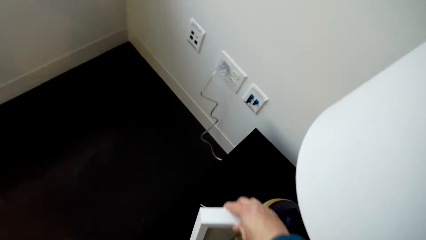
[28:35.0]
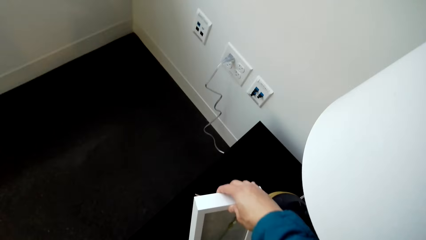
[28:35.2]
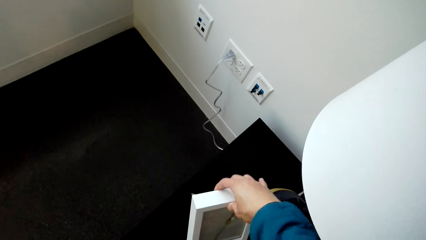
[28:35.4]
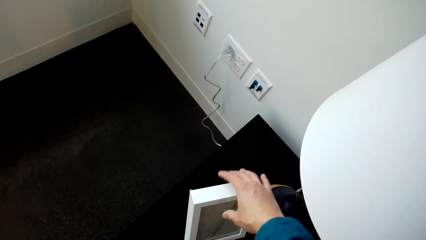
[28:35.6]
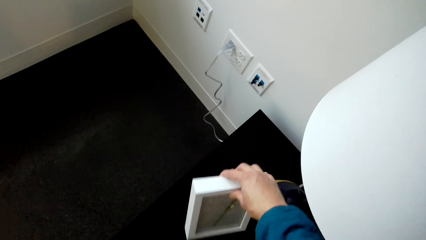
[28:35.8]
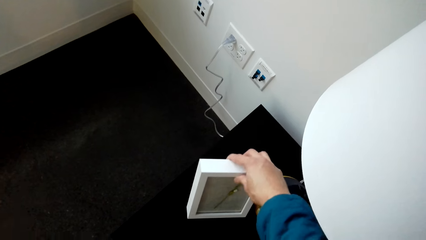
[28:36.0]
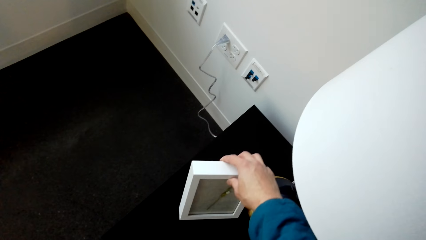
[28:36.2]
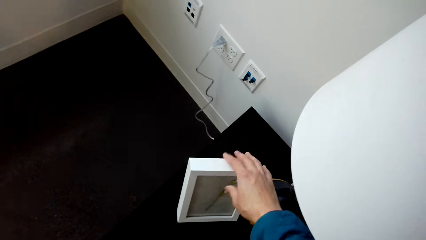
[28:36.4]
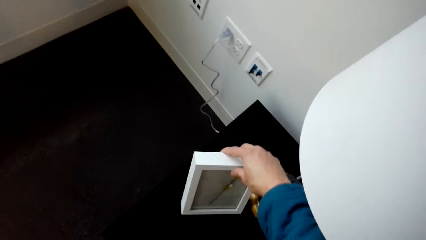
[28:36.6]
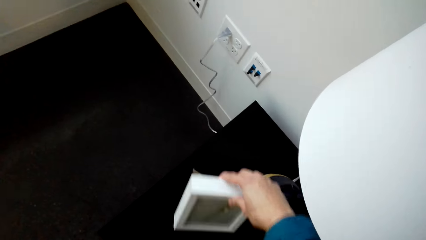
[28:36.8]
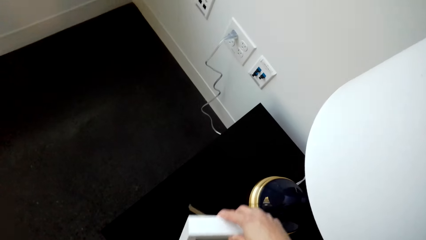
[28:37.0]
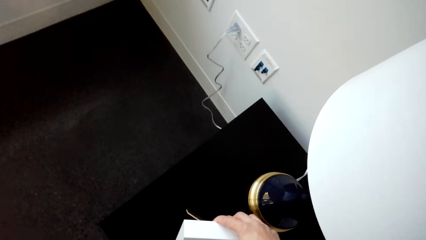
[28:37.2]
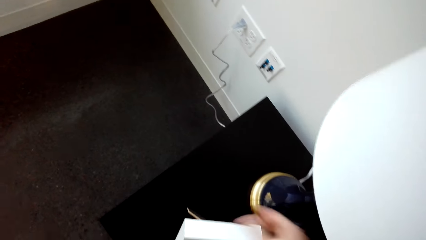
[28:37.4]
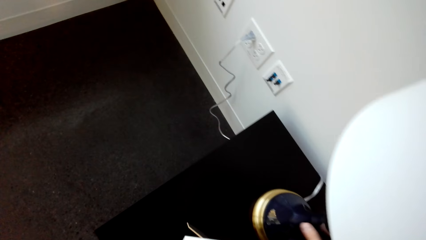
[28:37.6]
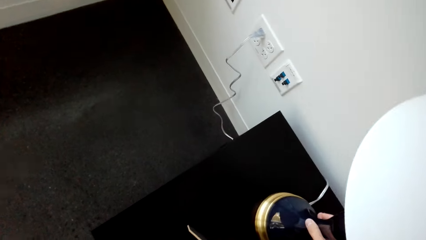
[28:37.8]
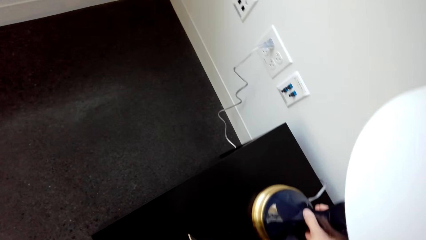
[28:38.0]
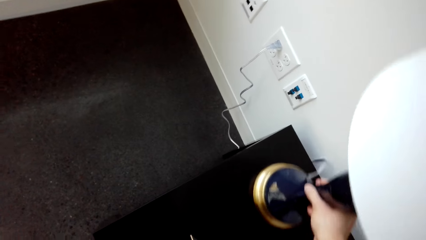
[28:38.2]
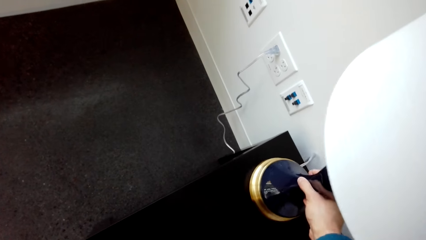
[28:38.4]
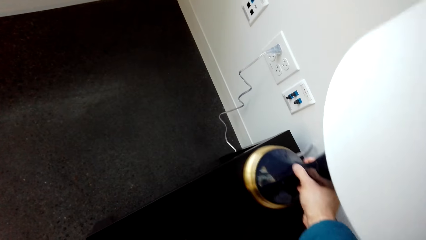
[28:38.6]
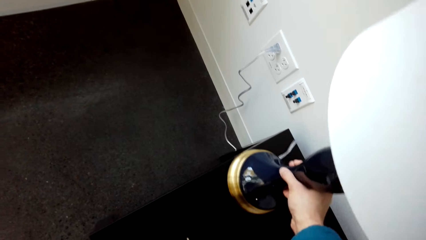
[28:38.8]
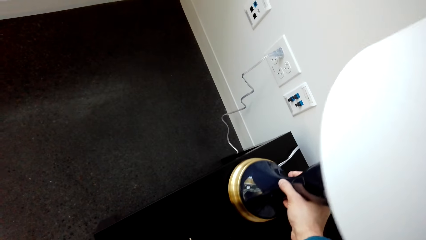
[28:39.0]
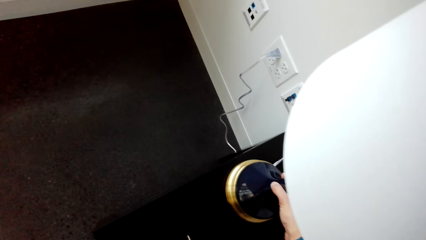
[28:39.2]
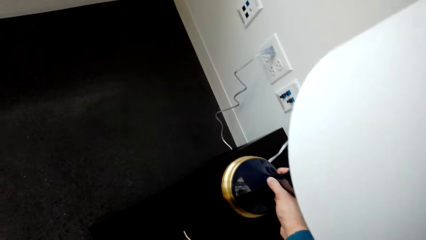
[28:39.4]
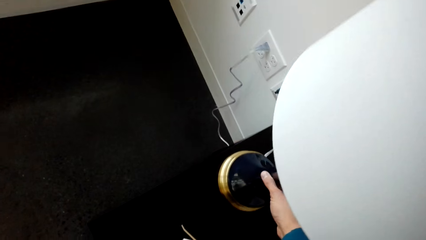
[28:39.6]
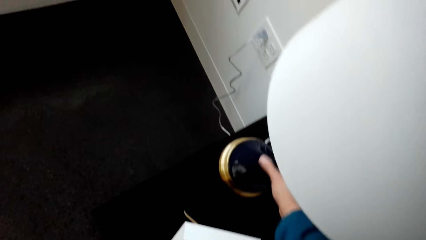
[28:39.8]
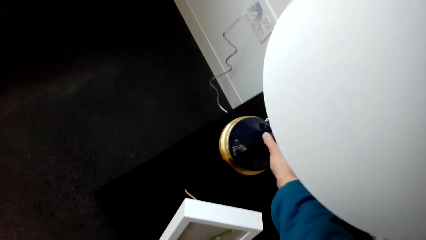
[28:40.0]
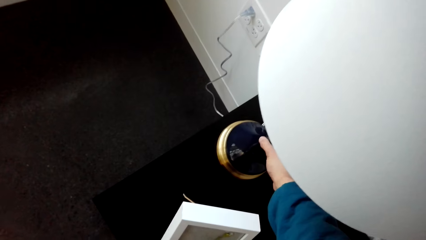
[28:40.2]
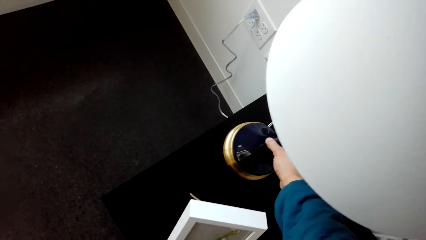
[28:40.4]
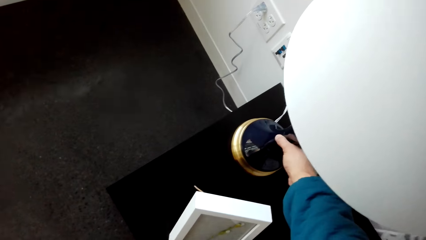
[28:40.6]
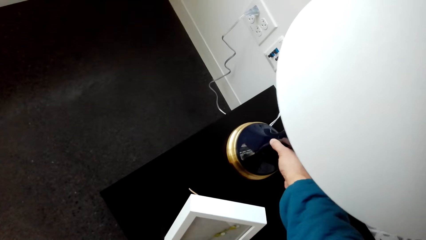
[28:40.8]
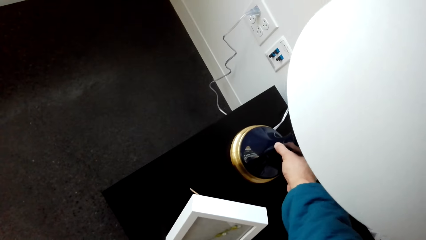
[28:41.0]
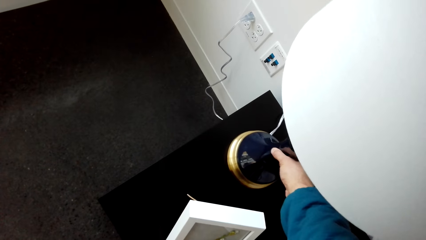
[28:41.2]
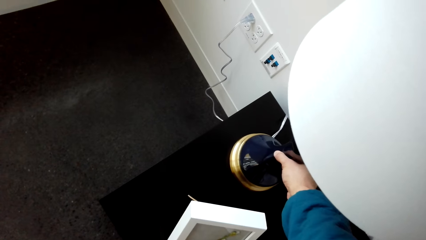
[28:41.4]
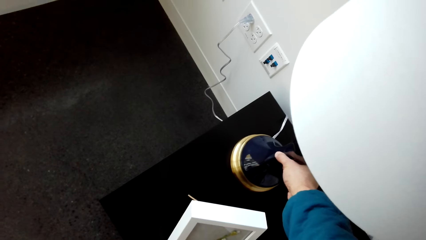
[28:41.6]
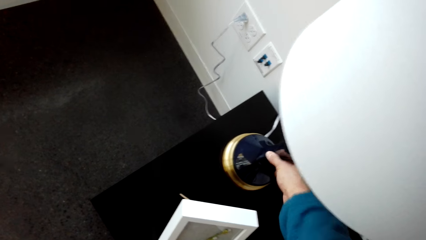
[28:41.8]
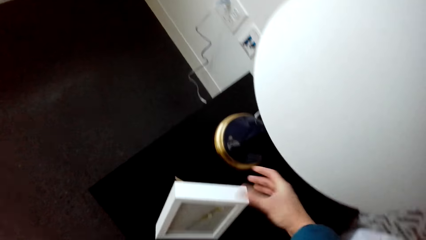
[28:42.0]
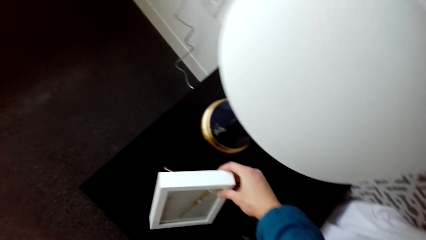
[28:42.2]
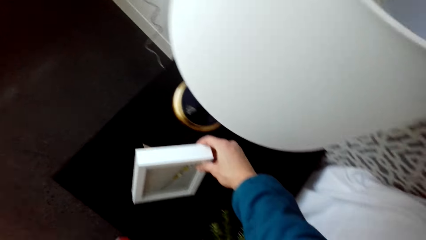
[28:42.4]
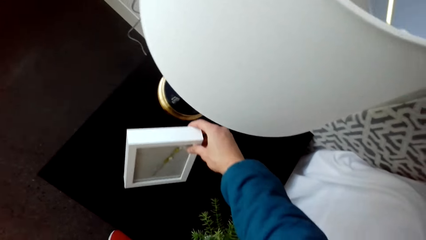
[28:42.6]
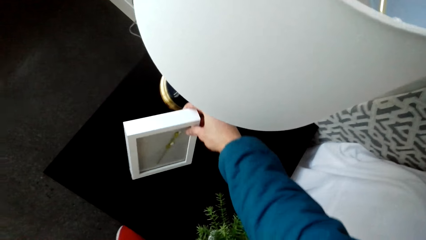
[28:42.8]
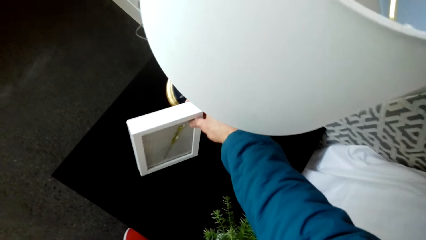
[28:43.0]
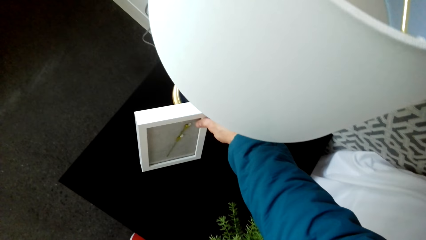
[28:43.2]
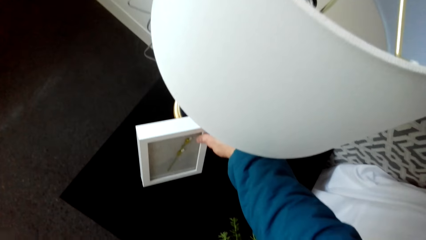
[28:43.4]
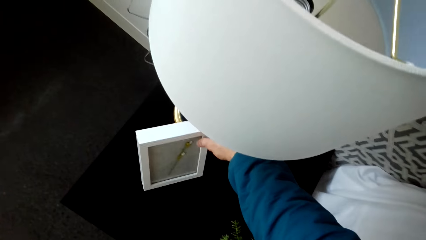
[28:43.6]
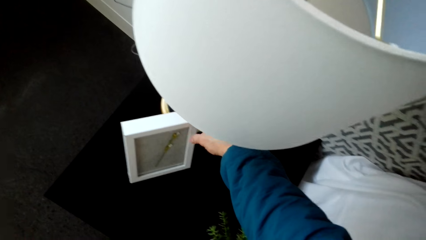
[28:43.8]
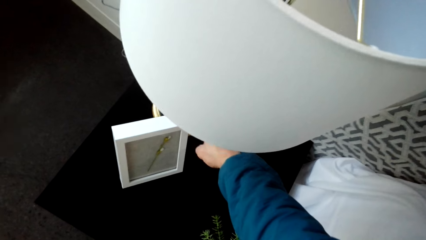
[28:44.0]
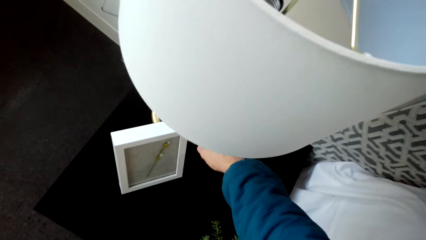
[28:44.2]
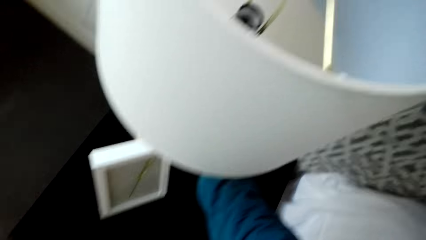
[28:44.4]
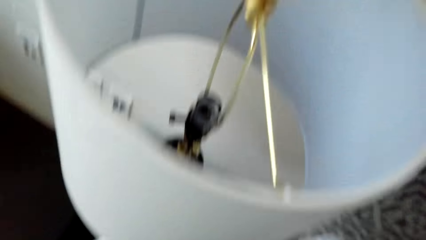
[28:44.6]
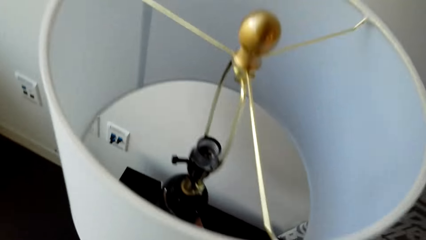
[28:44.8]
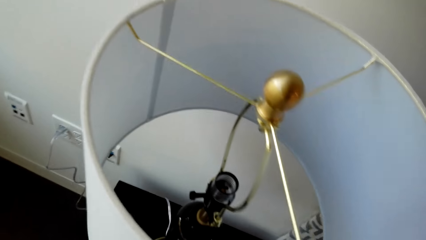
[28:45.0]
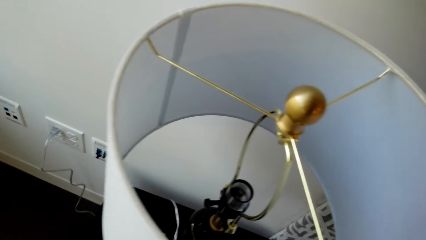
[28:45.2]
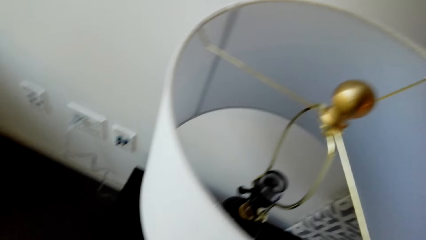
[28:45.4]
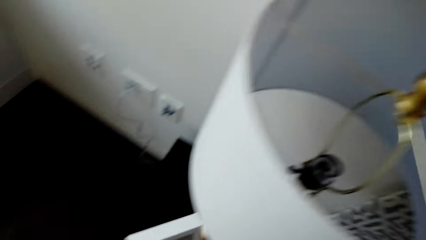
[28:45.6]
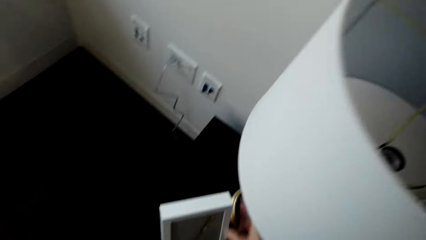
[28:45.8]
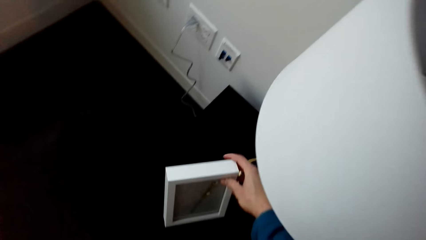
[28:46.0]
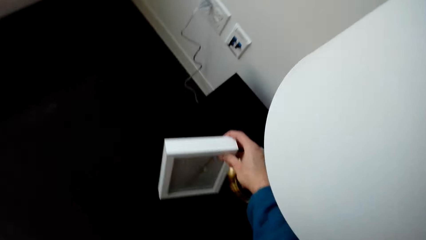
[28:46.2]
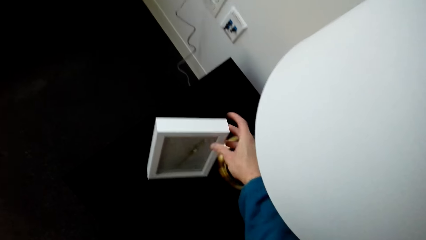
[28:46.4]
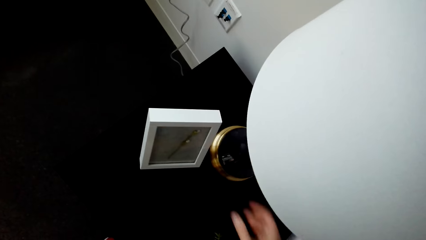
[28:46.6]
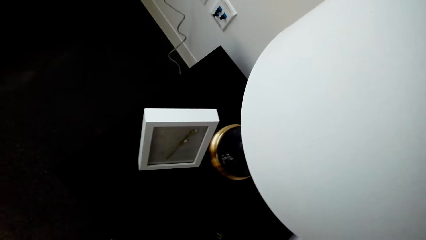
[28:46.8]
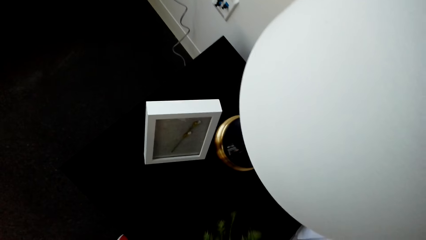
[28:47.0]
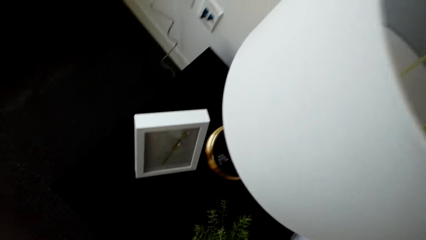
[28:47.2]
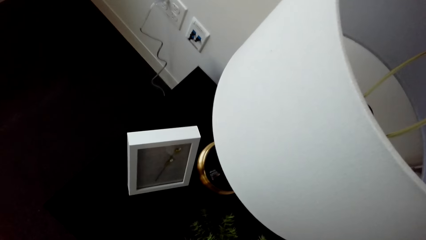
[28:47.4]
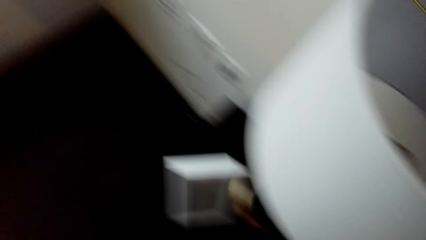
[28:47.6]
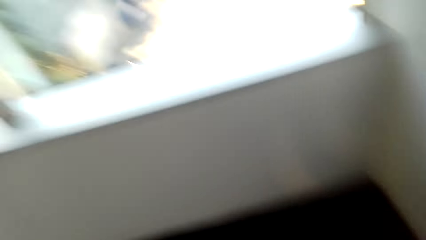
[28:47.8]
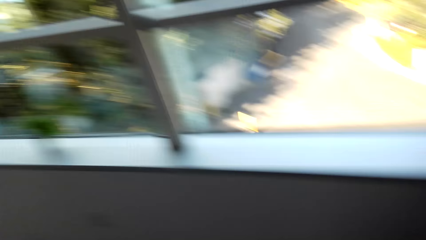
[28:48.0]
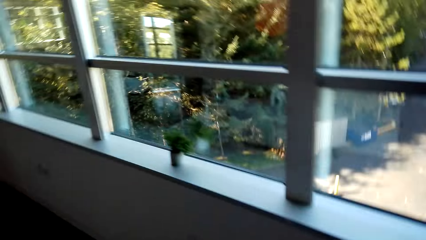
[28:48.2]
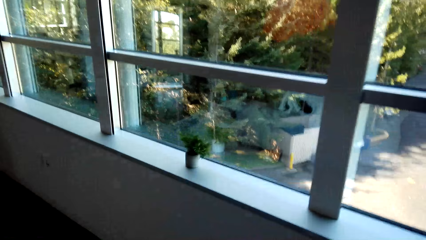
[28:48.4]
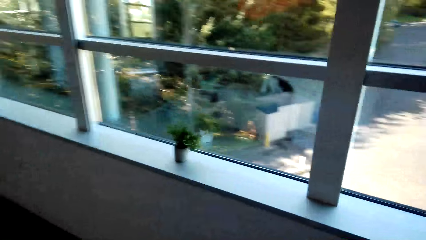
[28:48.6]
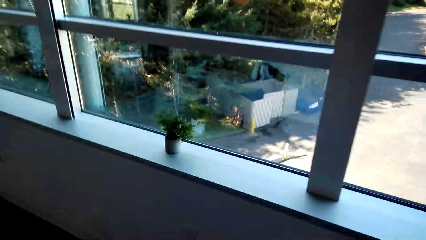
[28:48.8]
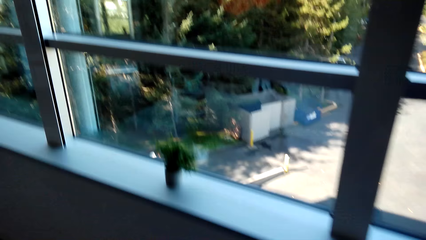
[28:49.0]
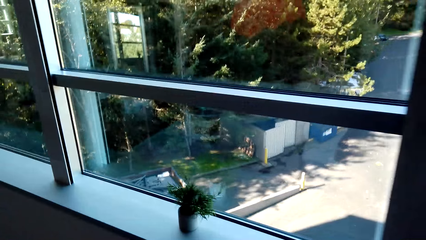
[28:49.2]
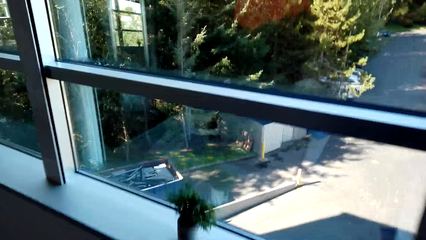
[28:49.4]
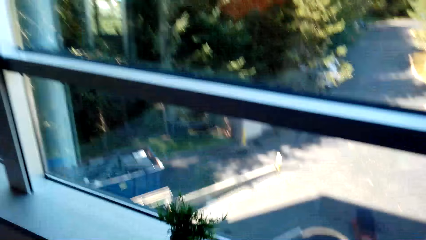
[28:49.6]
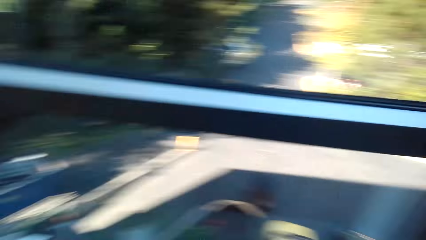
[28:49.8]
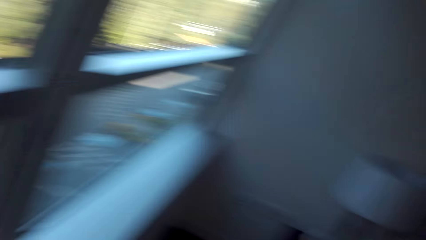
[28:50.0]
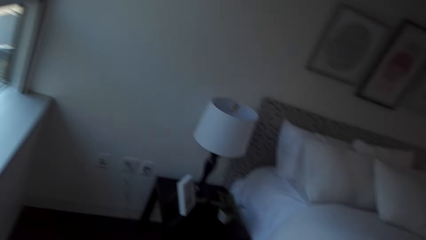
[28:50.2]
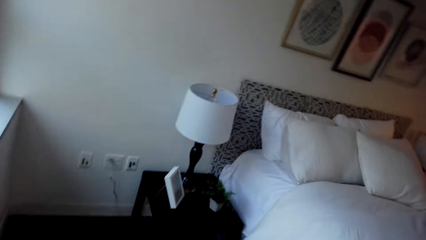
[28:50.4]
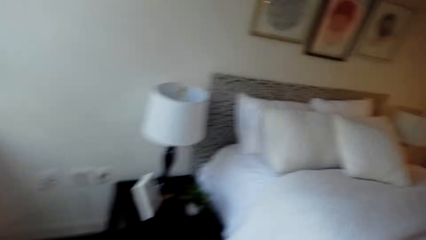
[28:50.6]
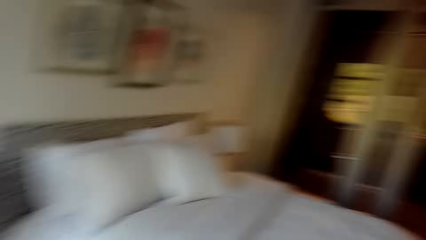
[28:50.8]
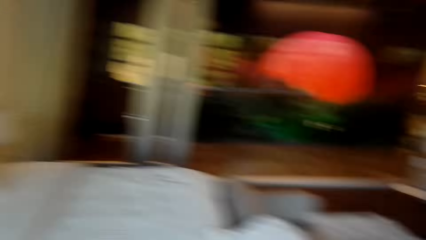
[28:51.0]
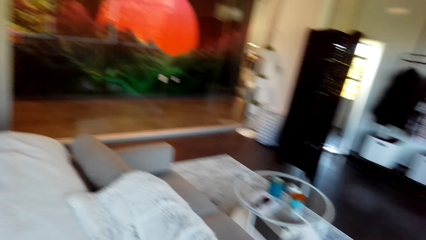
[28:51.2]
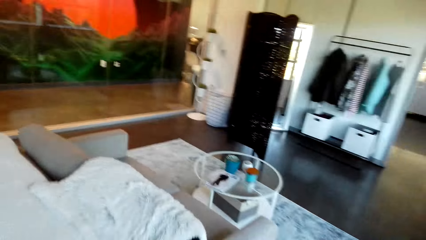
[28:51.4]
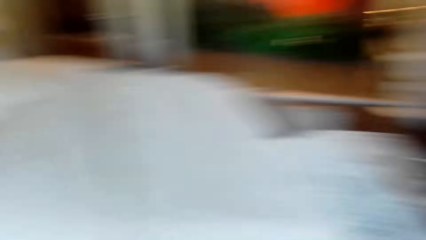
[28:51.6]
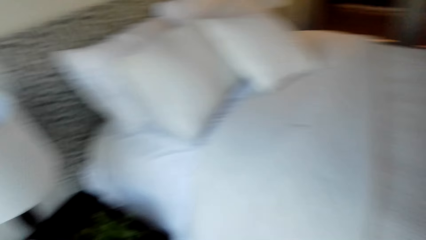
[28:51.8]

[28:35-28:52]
The camera wearer adjusts the clock on the table. They adjust the table lamp. They adjust the clock on the table. They move the plant vase. They walk around the house. They pick up the plant vase from the window.
